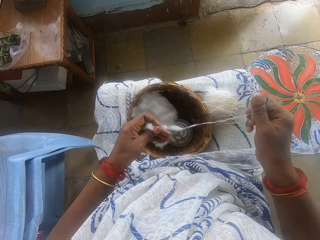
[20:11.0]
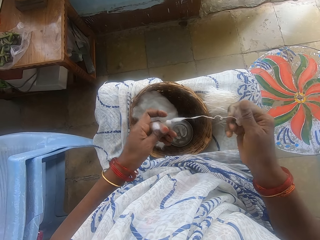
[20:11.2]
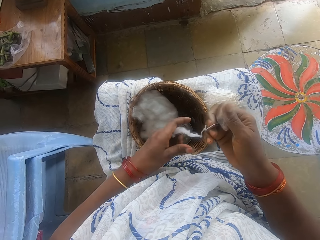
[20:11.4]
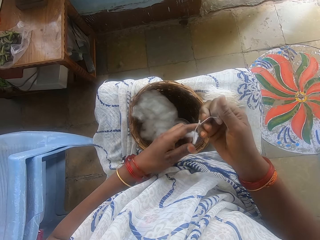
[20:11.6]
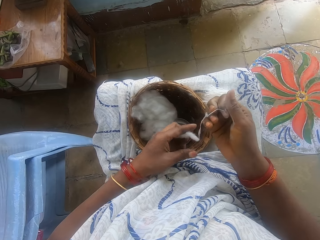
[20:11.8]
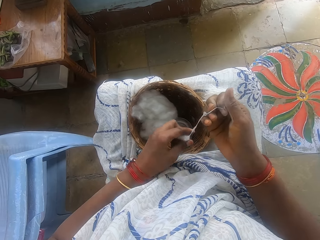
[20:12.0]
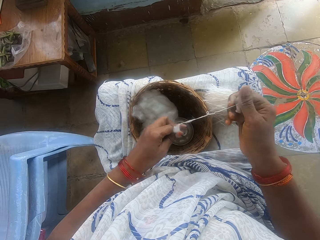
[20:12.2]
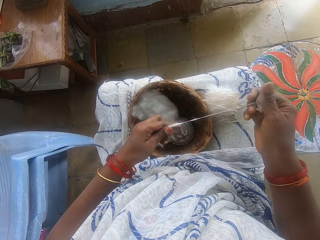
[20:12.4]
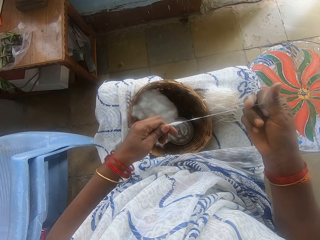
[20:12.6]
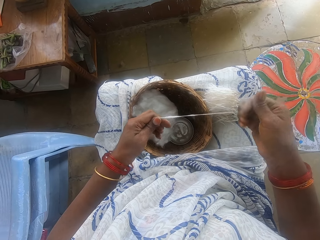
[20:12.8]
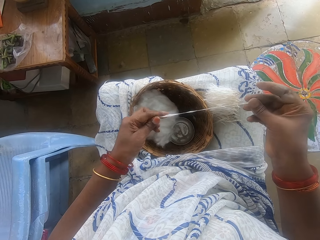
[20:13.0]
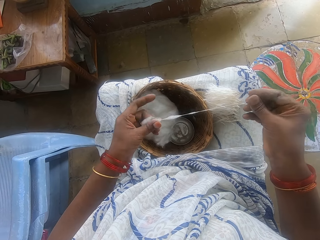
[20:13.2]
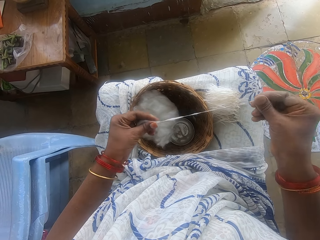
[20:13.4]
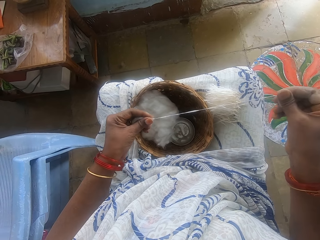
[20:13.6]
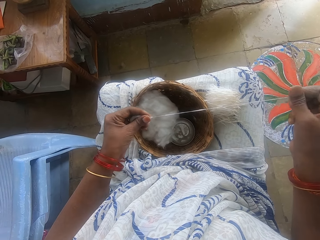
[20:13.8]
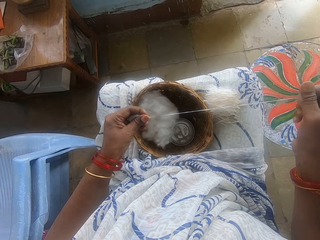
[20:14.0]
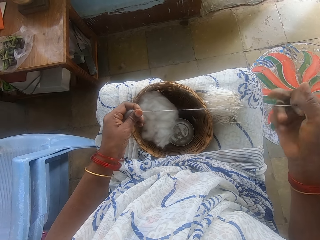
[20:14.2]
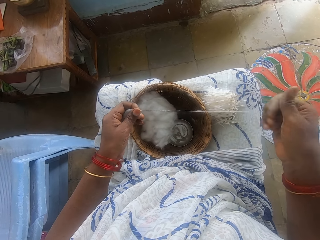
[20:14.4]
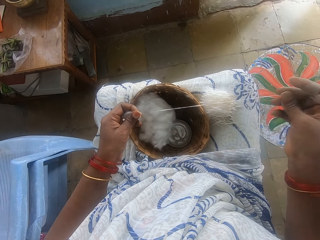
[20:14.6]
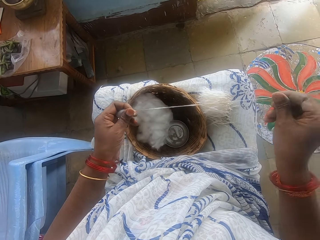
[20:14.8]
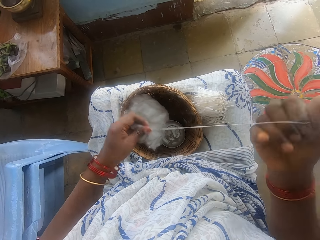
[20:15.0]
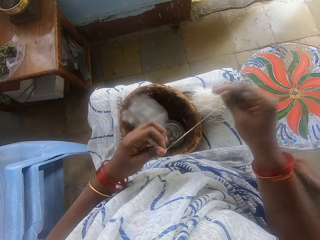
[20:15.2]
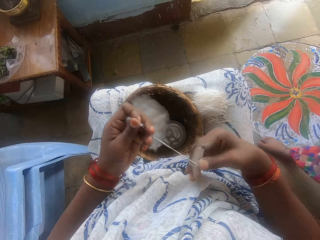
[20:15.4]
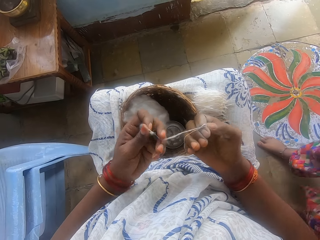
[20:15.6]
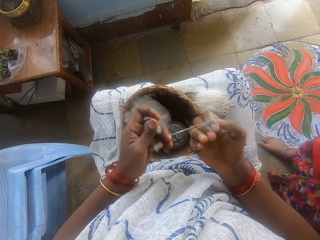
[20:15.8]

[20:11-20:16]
The camera wearer pulls out the ball of cotton wool with both hands. They hold the cotton with both hands.
